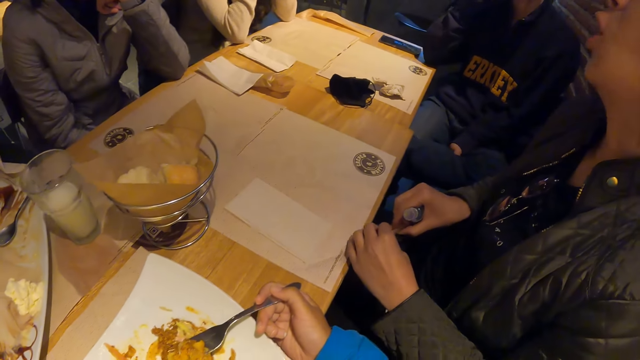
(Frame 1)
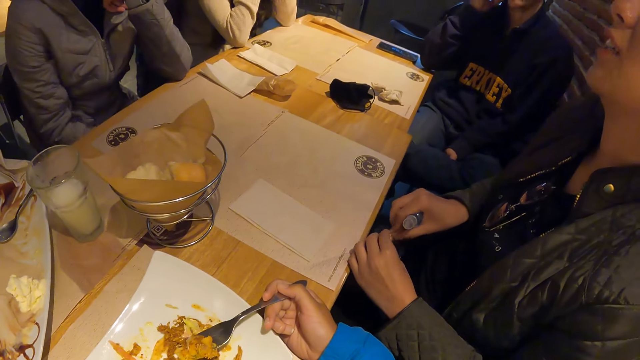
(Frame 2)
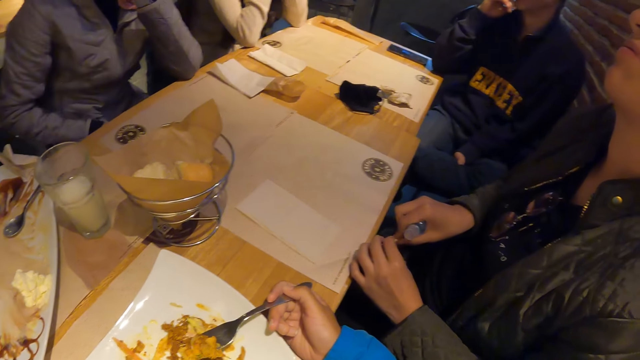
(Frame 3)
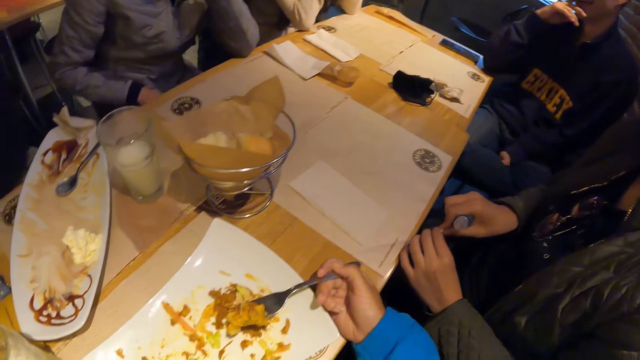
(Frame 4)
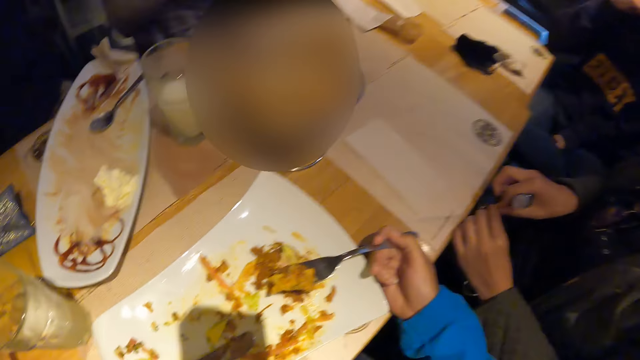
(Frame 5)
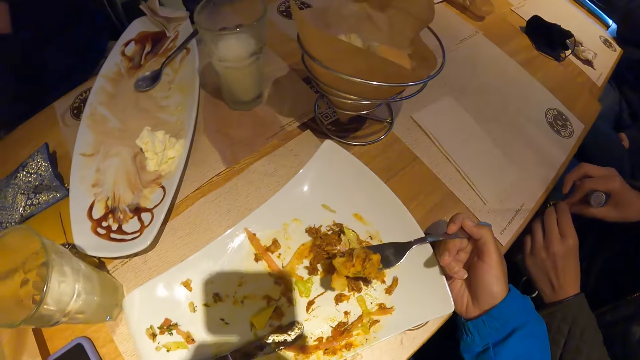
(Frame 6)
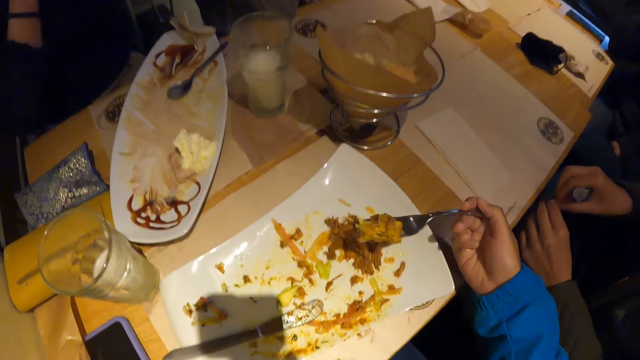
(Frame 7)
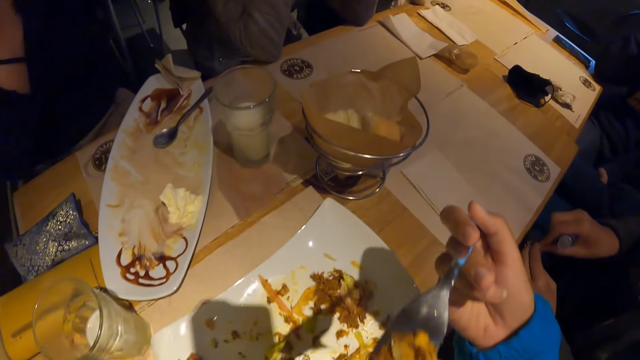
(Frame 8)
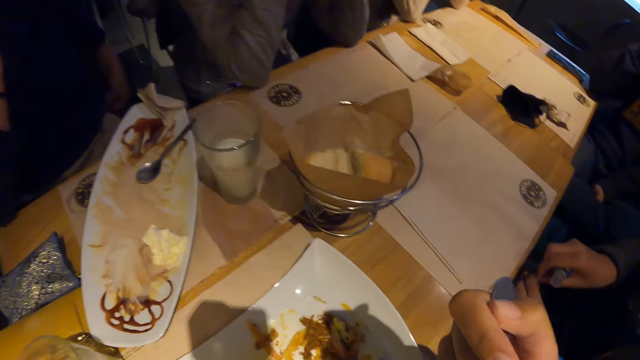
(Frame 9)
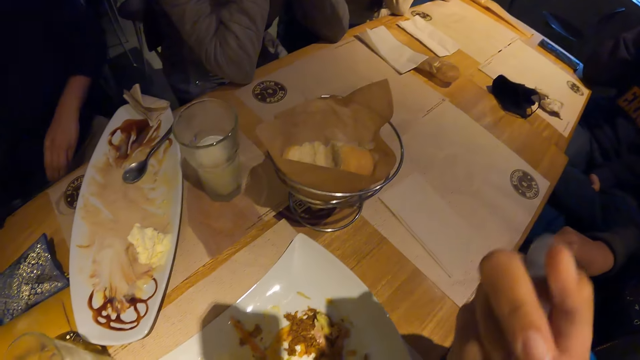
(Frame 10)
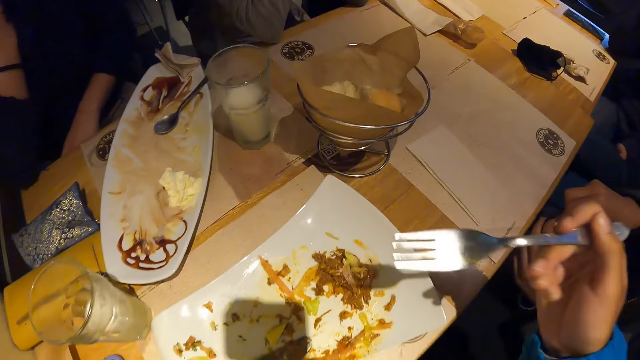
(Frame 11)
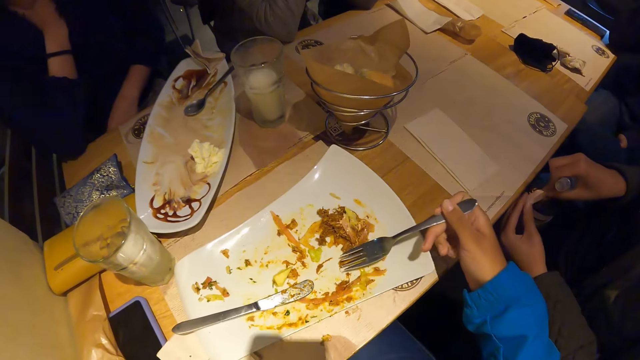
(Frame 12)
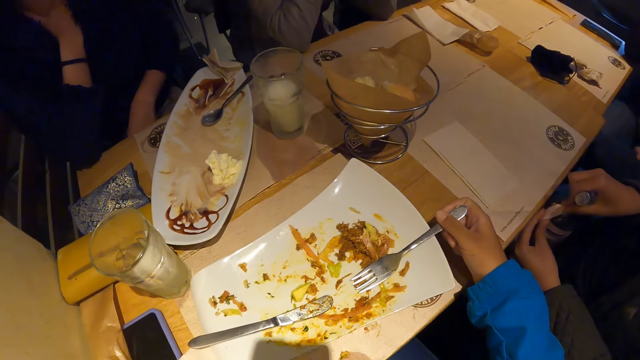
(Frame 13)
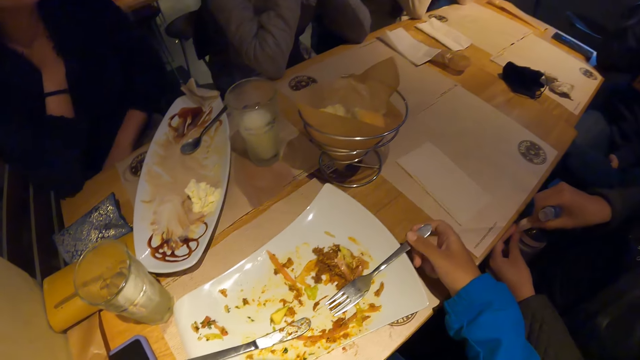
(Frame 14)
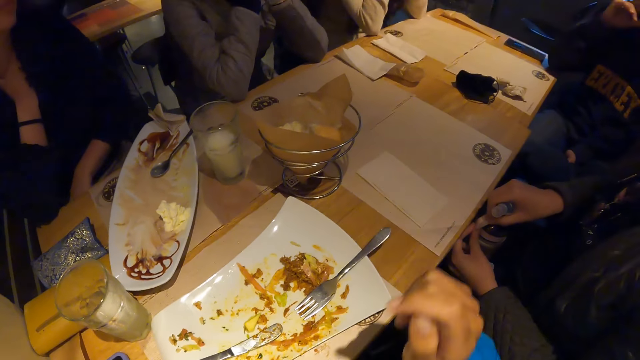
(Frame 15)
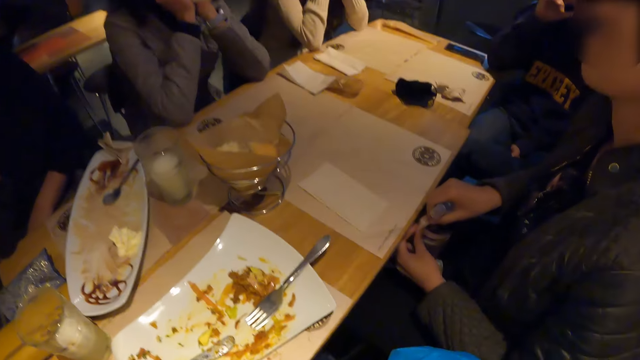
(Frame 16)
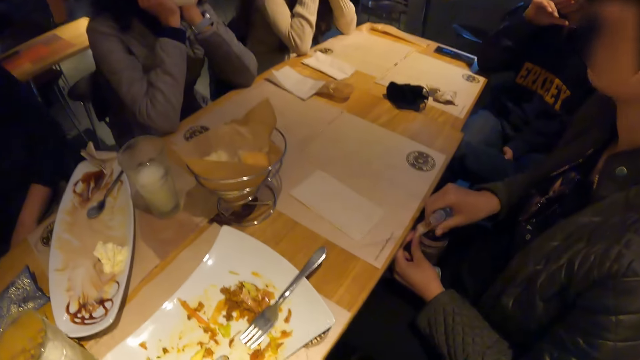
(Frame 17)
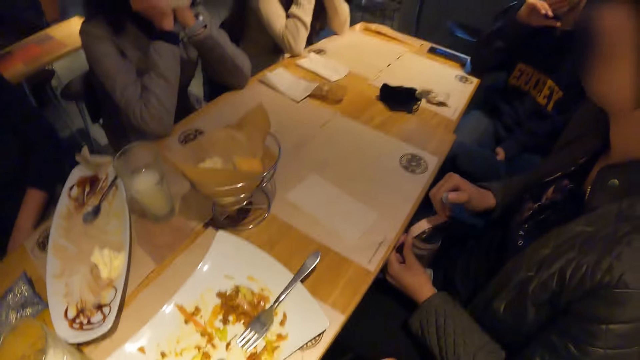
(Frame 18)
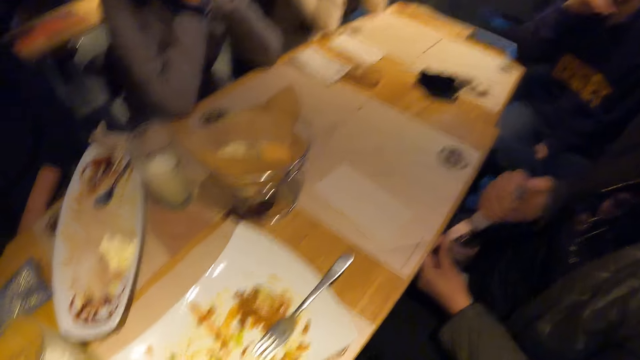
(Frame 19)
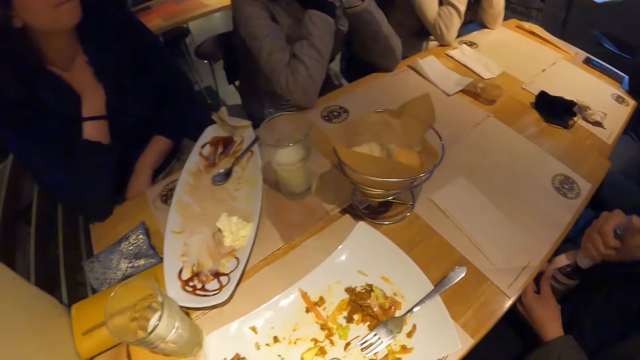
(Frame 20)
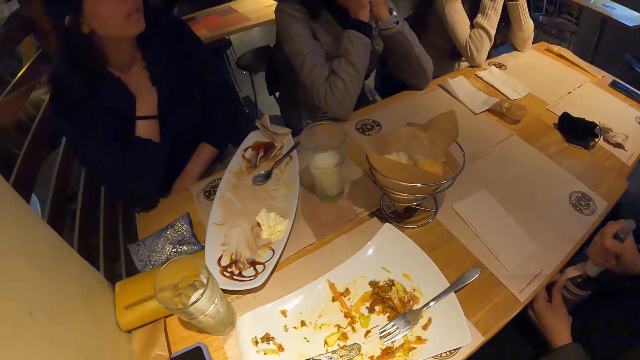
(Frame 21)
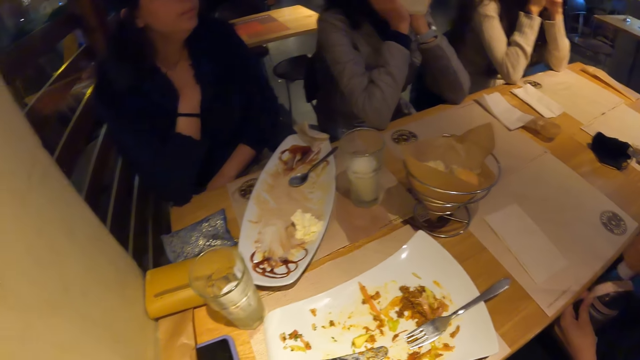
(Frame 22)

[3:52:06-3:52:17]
The camera wearer looks around a room. He puts the meal in his mouth with the table fork in his right hand. He drops the table fork on the plate with his right hand. He looks around the room. He scratches his face with his right hand.

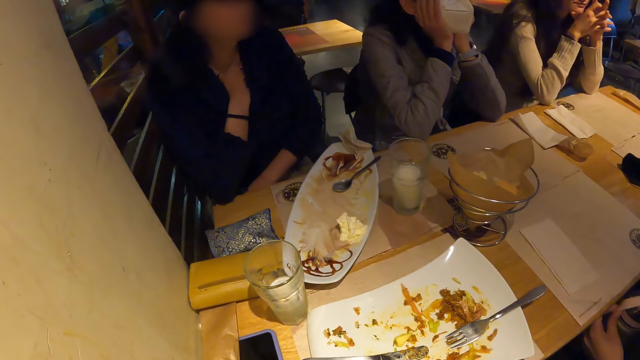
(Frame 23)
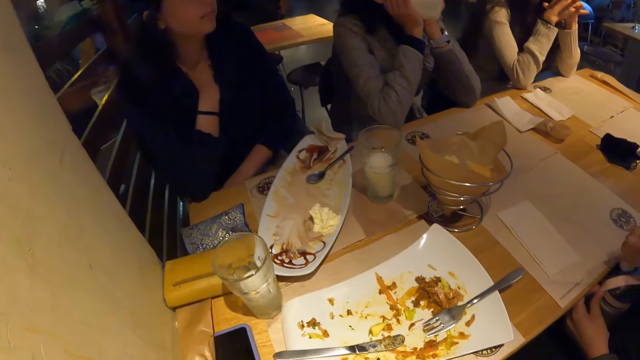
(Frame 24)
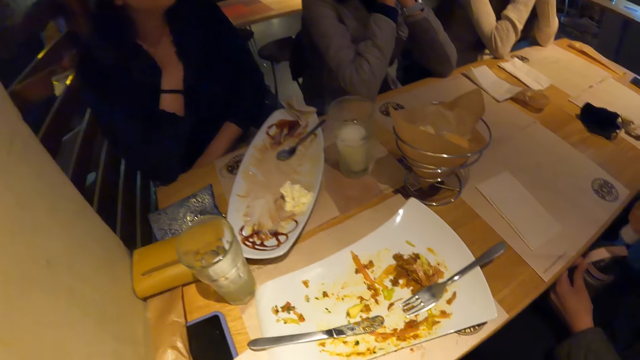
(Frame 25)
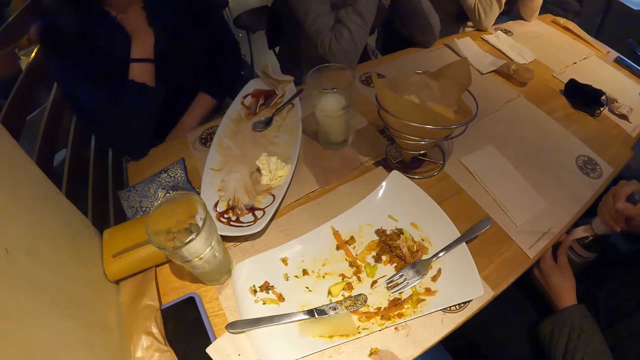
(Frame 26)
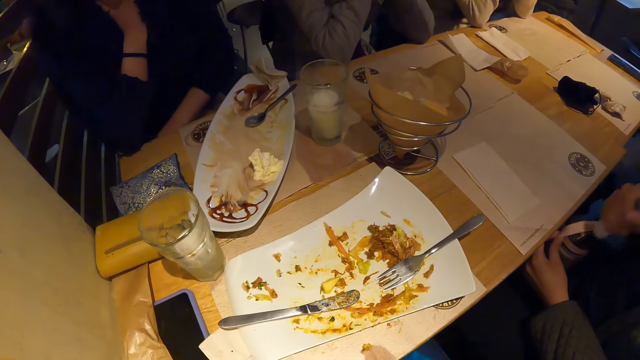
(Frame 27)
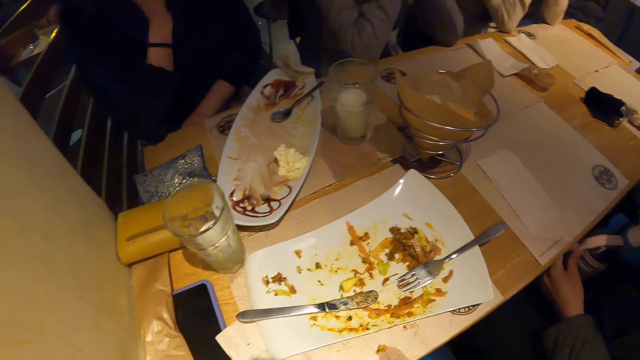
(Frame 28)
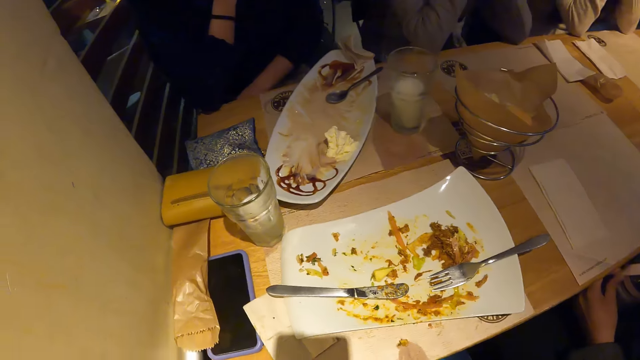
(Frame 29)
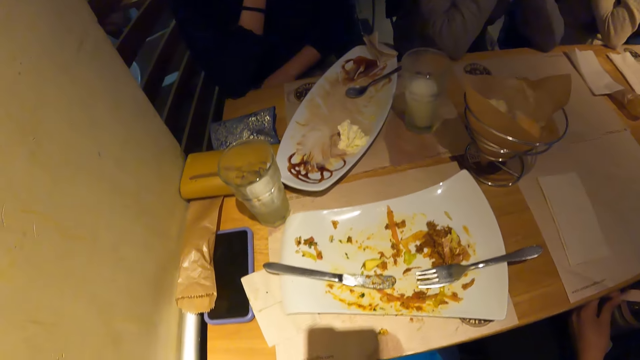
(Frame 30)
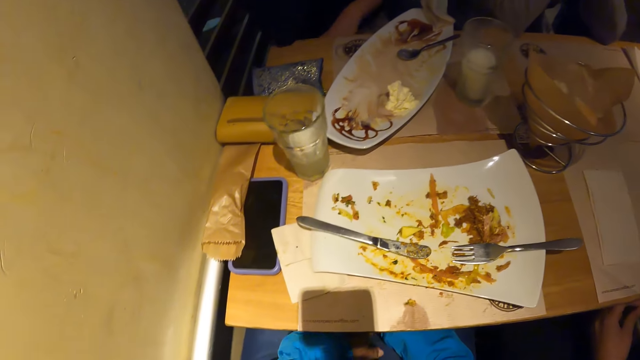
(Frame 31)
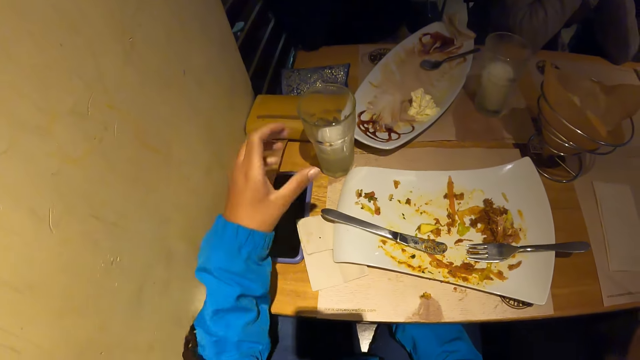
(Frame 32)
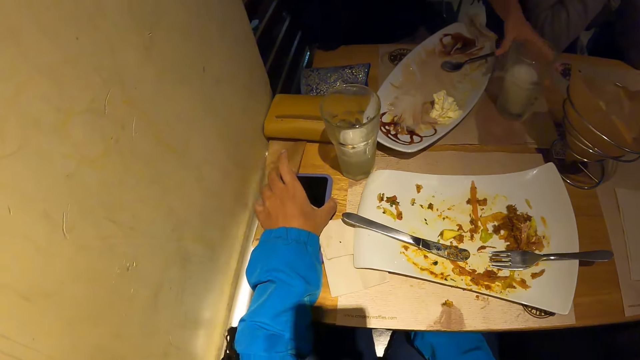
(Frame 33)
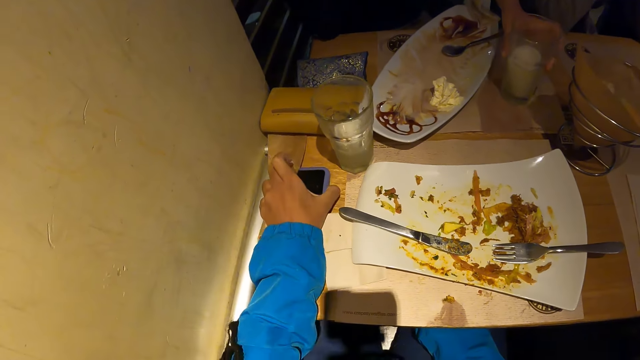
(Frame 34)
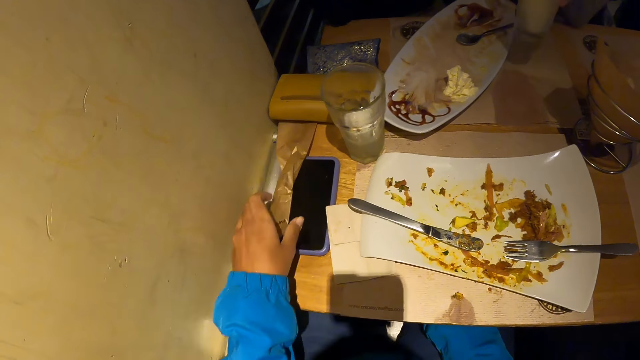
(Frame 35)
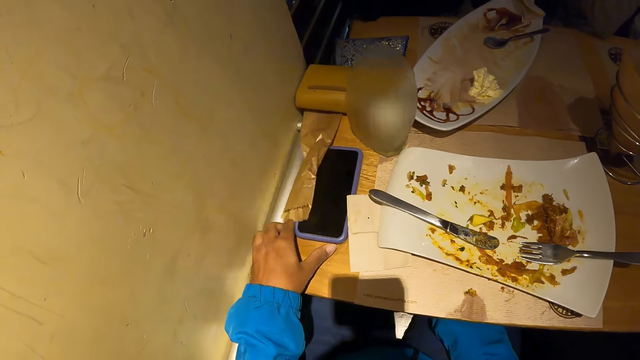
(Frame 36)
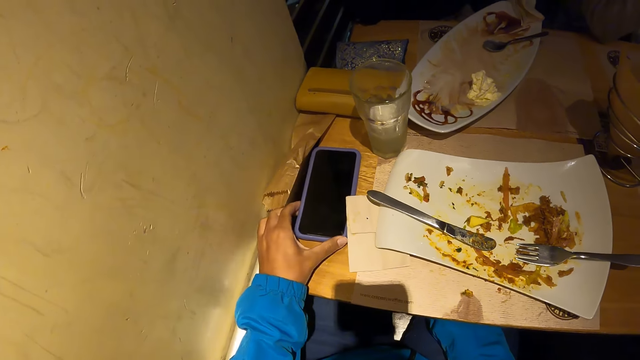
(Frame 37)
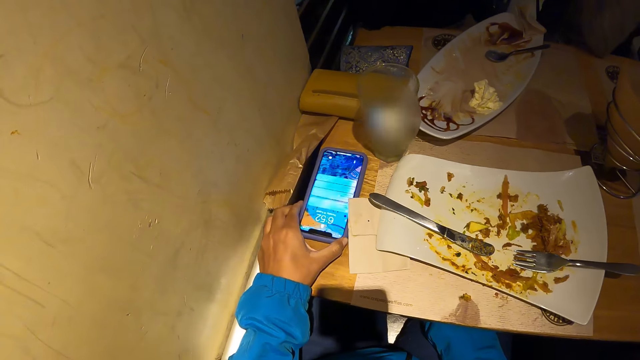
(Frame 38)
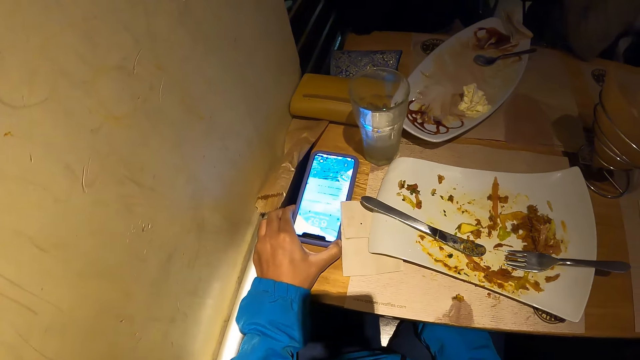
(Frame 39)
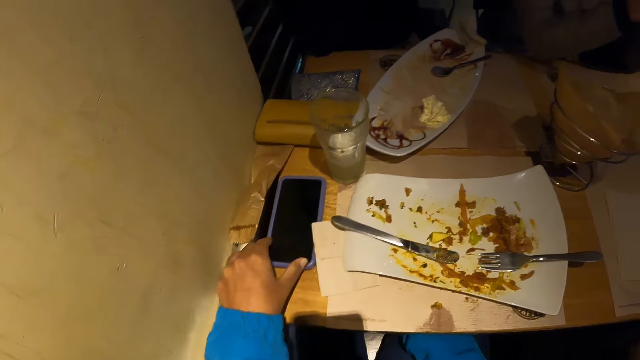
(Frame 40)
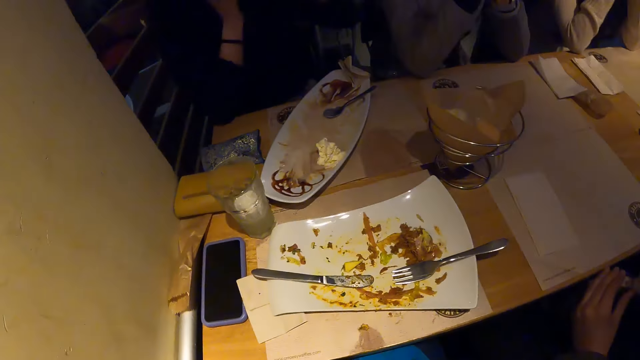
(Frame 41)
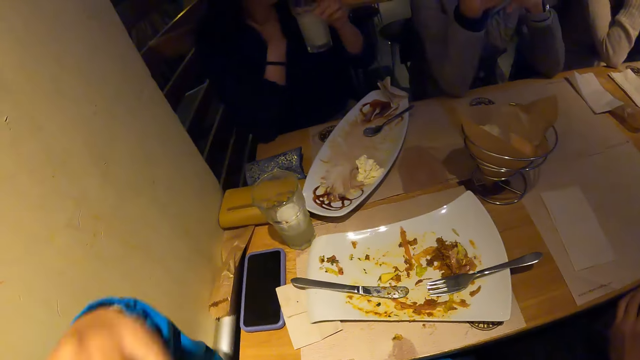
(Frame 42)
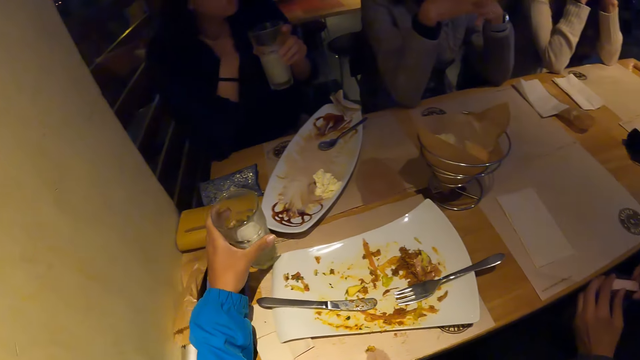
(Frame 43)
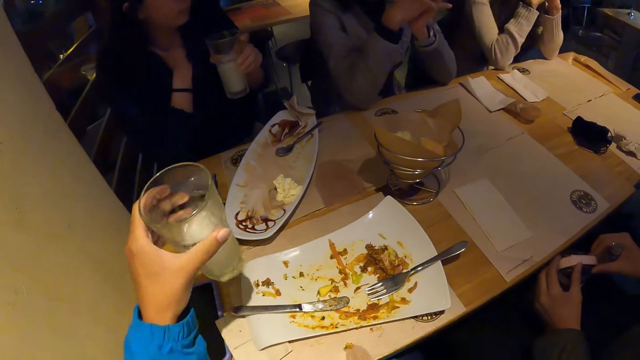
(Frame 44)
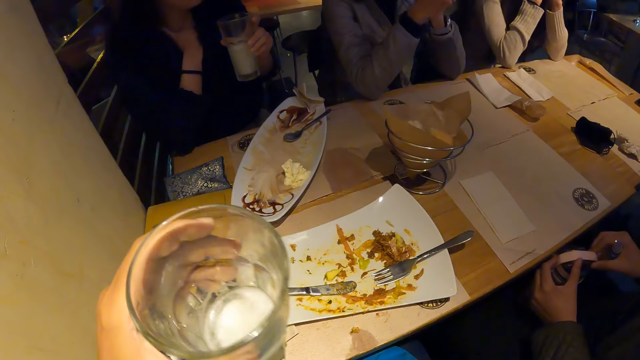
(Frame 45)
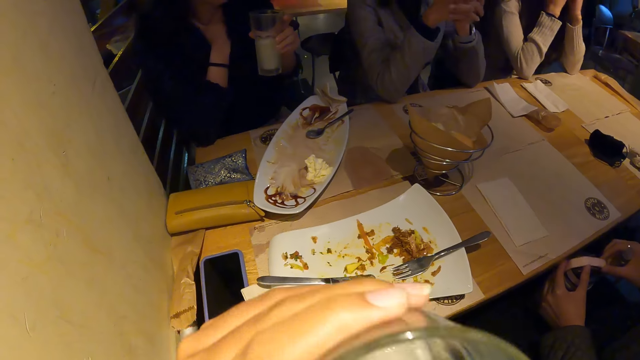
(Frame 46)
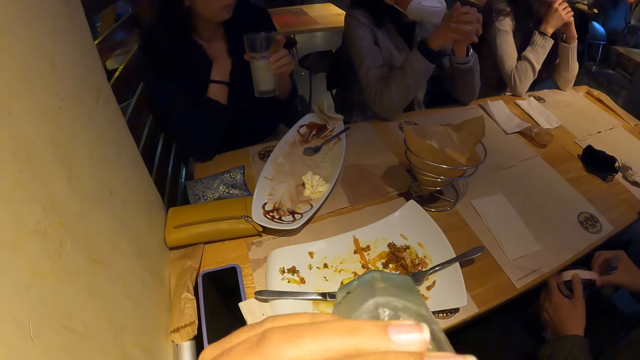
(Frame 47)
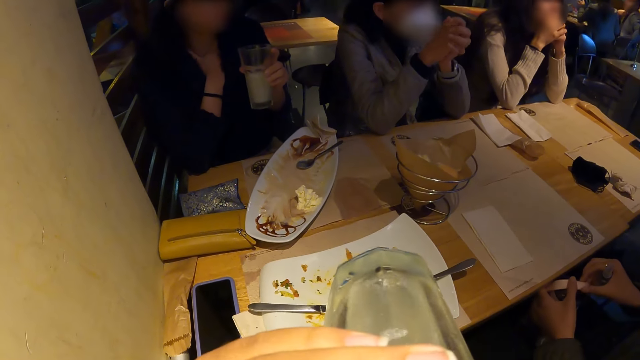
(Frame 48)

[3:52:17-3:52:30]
A lady adjusts a bottle on her lap. The camera wearer looks around a room. A man carries the cup from the table with his left hand. The camera wearer operates a phone on the table with his left hand. He looks around the room. He picks the cup or glass on the table with his left hand. He shakes the cup in his left hand. He drinks milk from the glass. He puts the cup to his mouth with his left hand.
